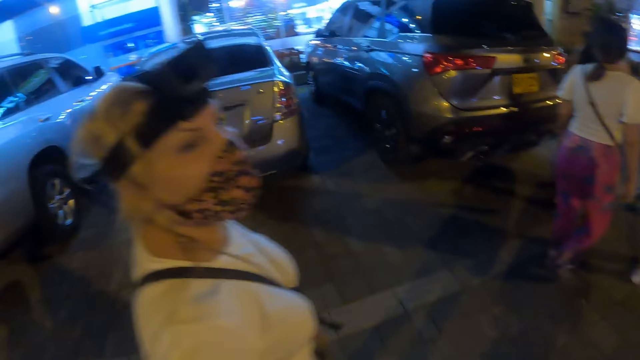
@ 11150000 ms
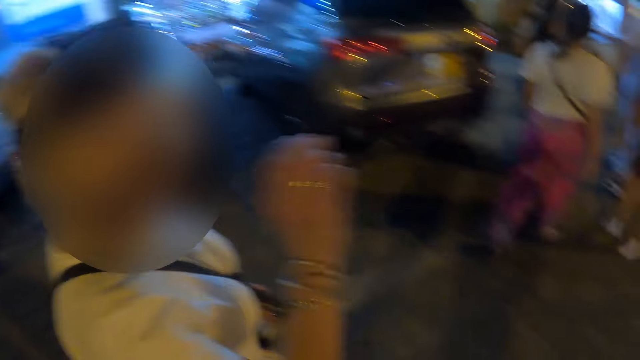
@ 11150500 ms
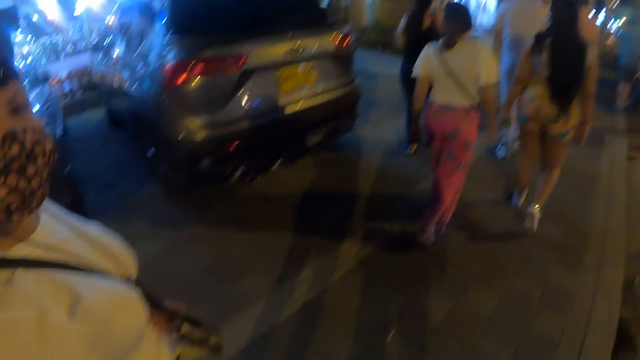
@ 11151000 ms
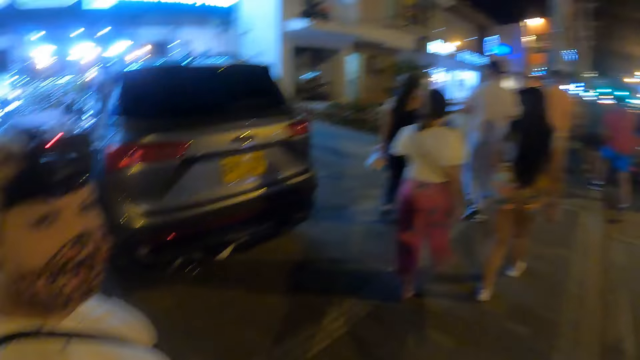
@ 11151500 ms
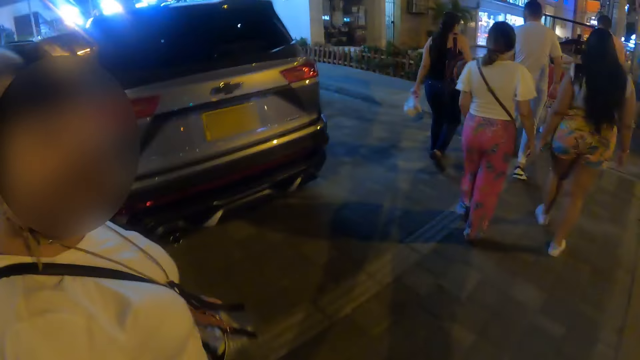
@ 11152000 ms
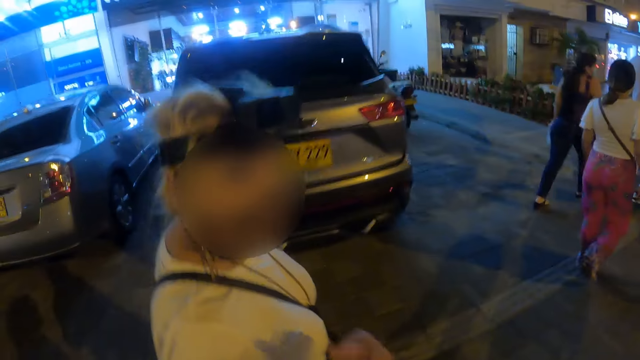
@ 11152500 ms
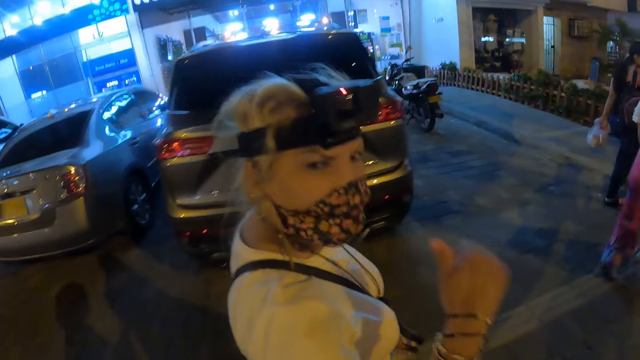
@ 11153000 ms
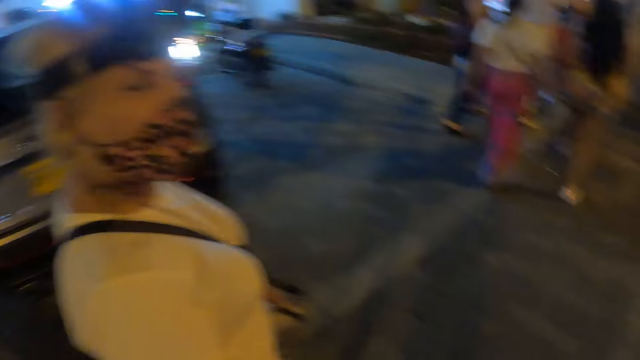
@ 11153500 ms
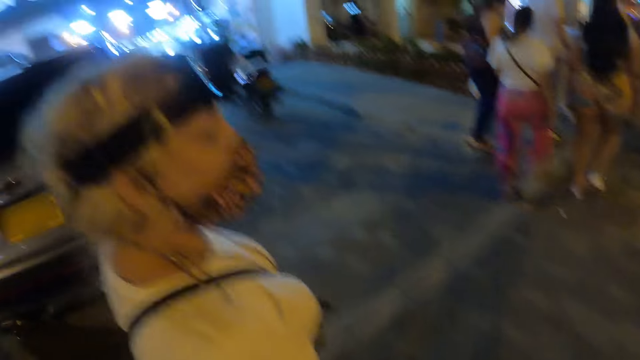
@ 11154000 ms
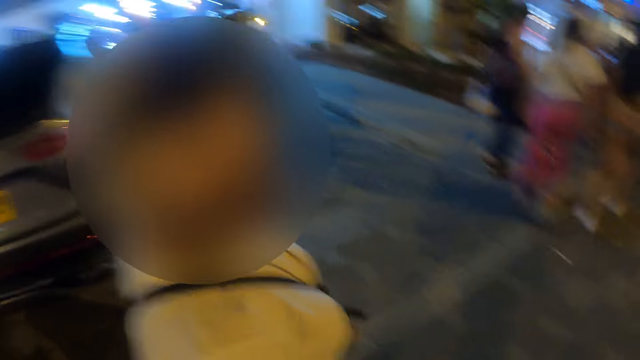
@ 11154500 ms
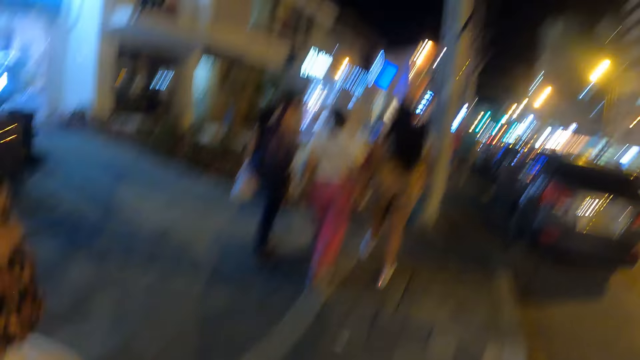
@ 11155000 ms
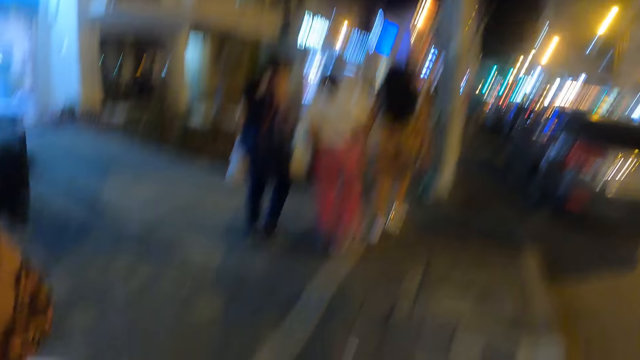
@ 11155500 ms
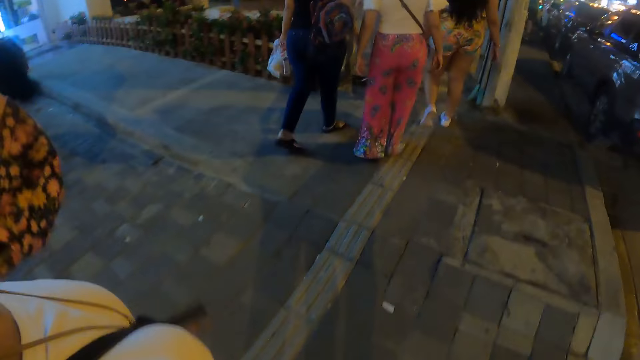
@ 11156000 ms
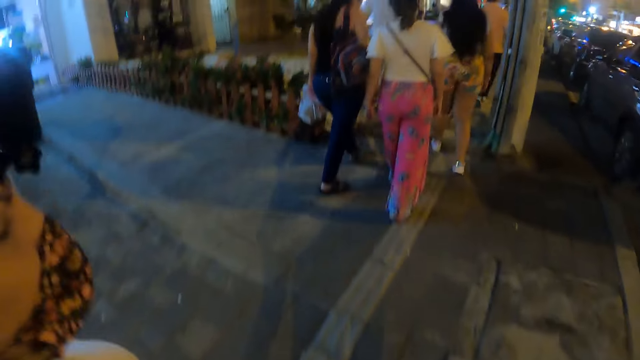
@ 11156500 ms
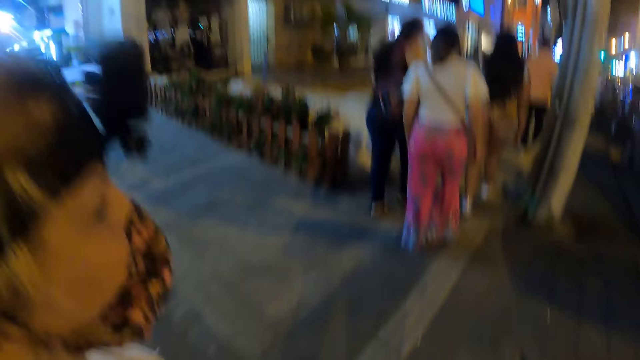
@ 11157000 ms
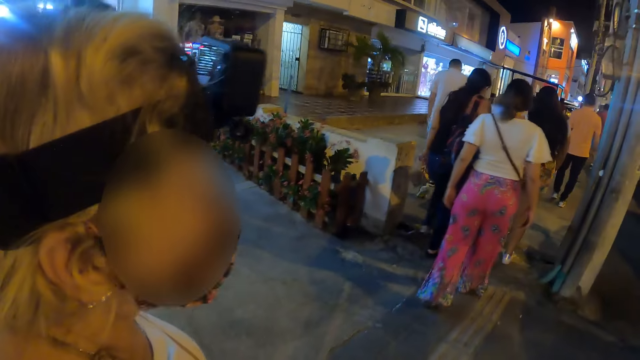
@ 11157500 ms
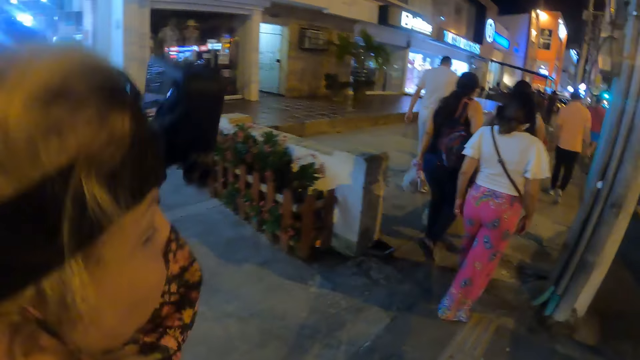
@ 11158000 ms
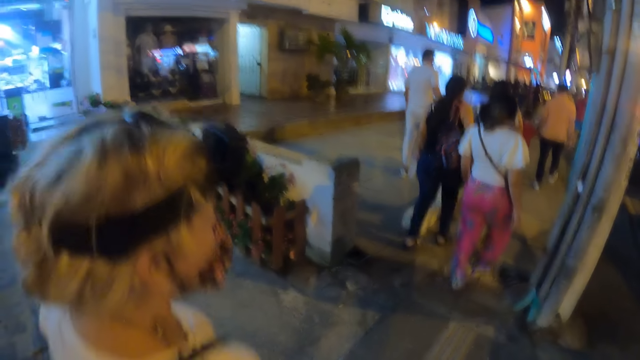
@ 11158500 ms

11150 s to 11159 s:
A woman looks at the camera wearer.

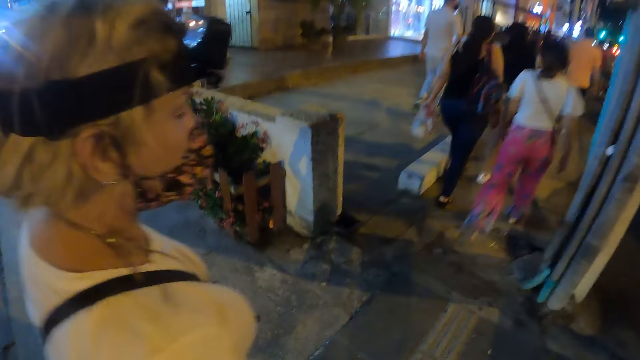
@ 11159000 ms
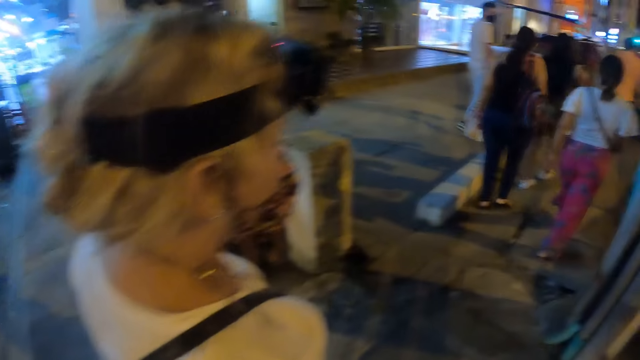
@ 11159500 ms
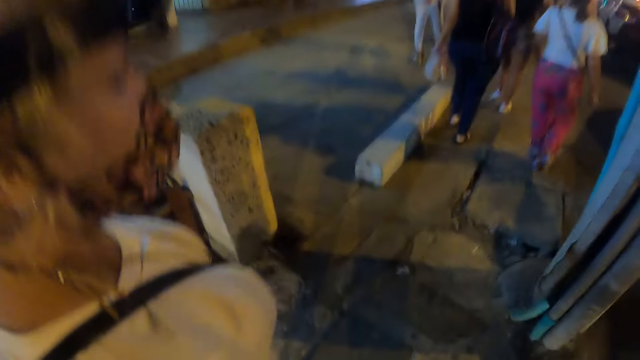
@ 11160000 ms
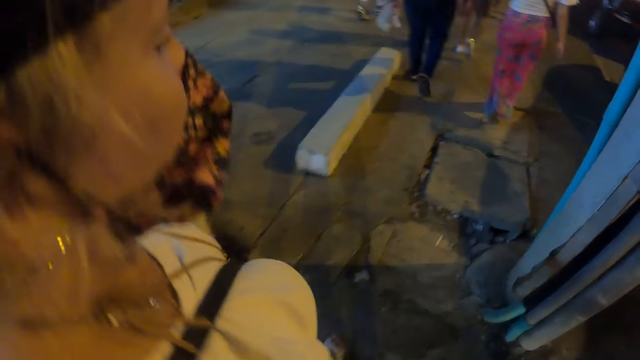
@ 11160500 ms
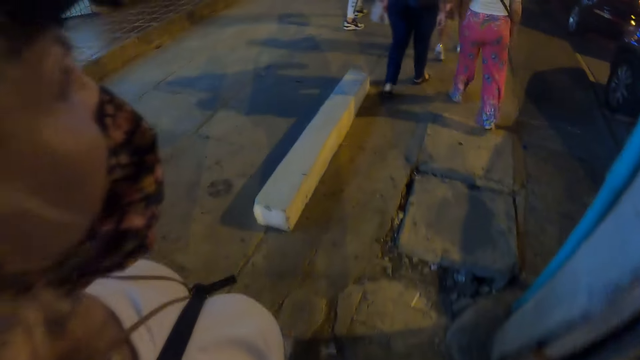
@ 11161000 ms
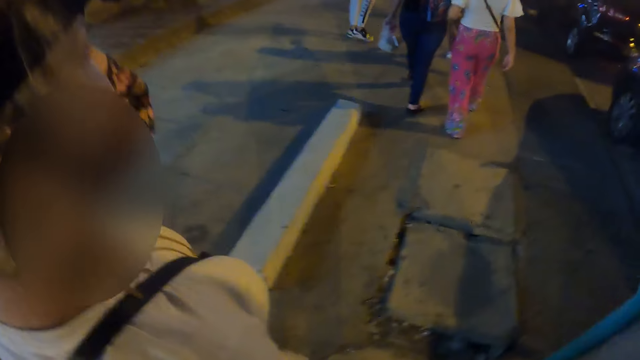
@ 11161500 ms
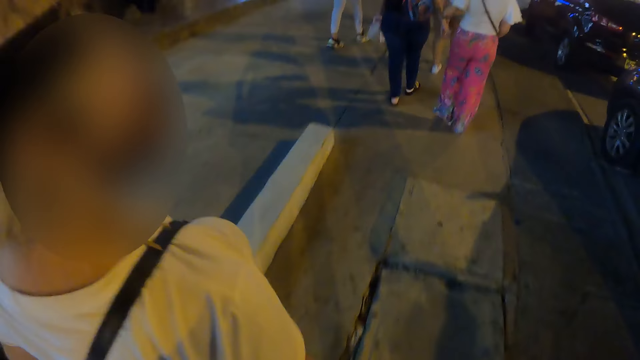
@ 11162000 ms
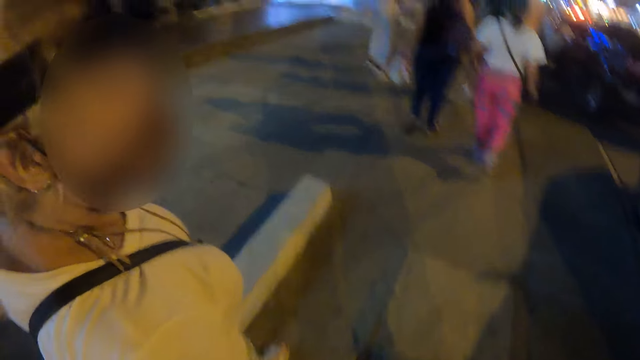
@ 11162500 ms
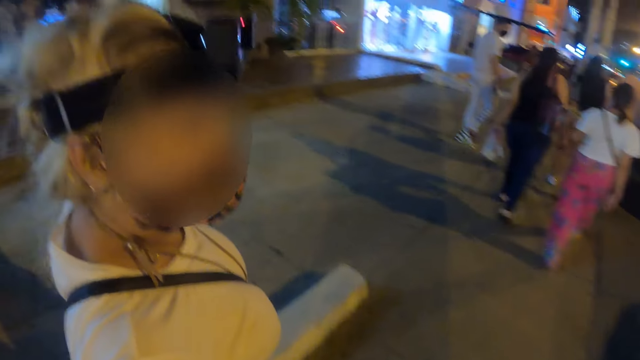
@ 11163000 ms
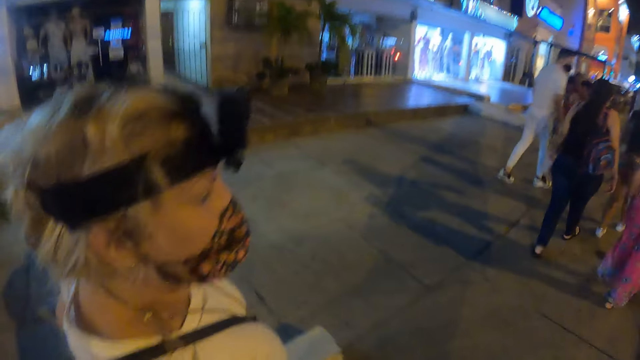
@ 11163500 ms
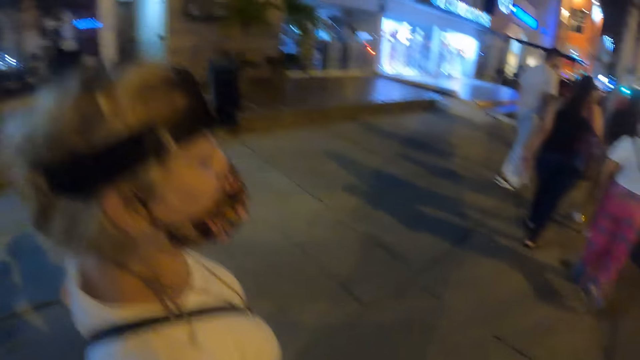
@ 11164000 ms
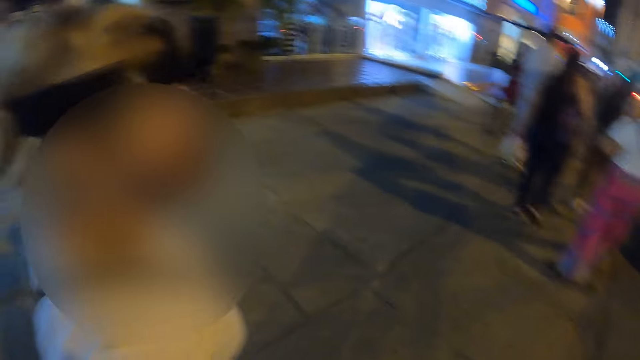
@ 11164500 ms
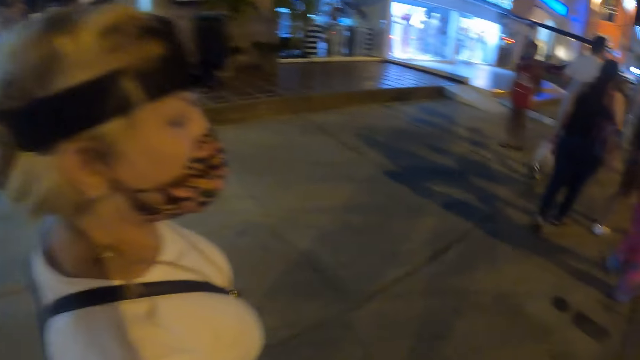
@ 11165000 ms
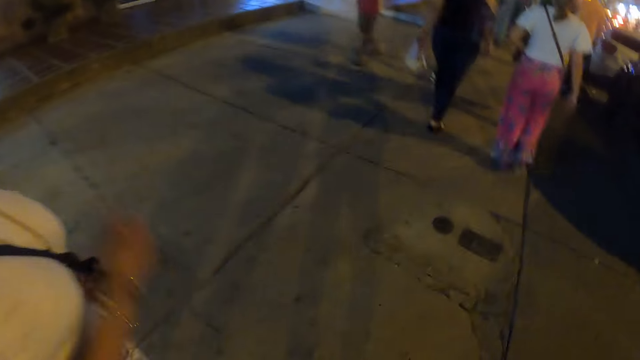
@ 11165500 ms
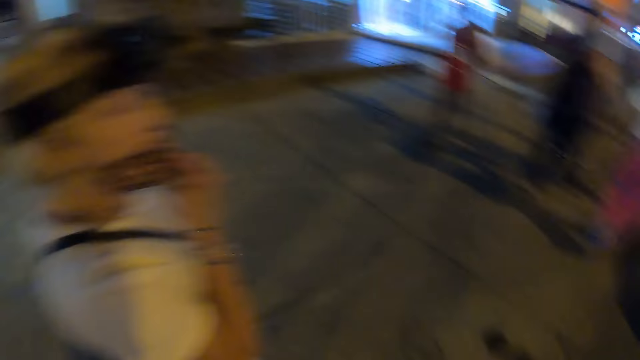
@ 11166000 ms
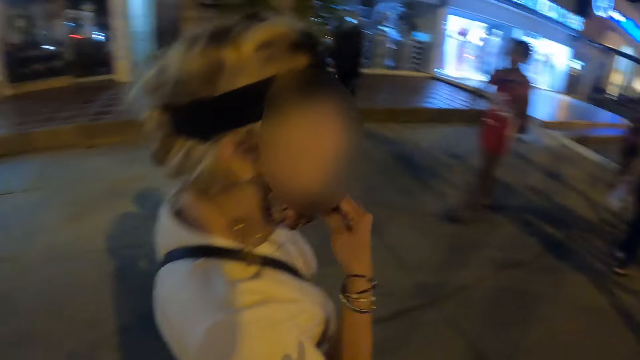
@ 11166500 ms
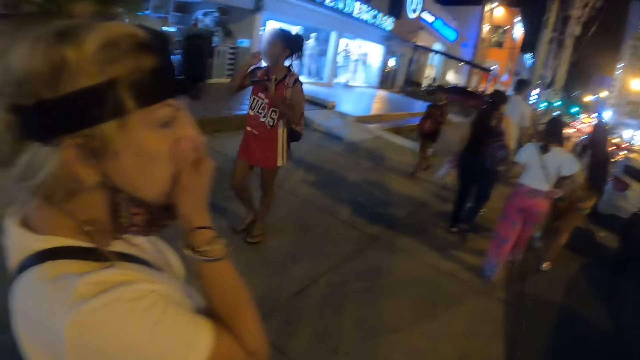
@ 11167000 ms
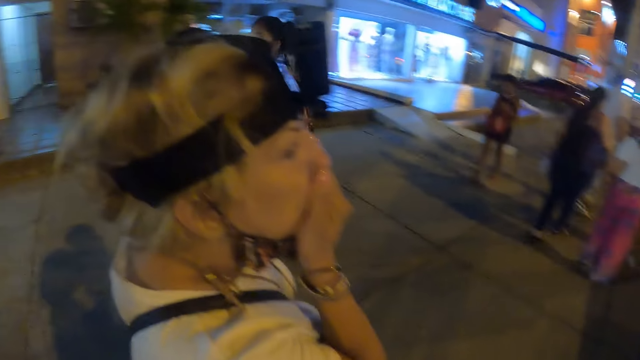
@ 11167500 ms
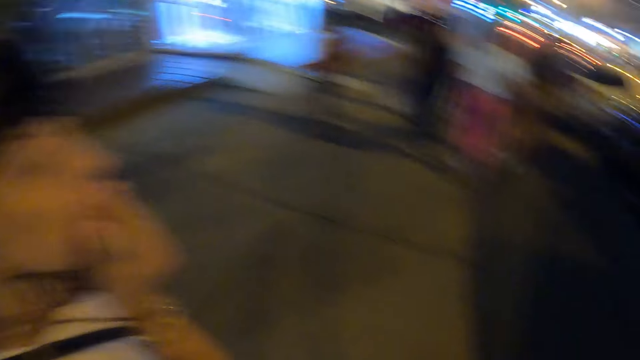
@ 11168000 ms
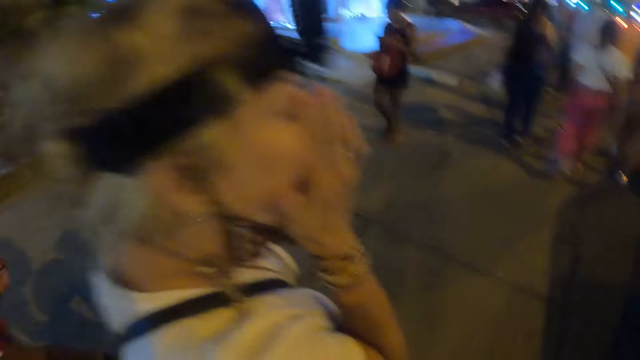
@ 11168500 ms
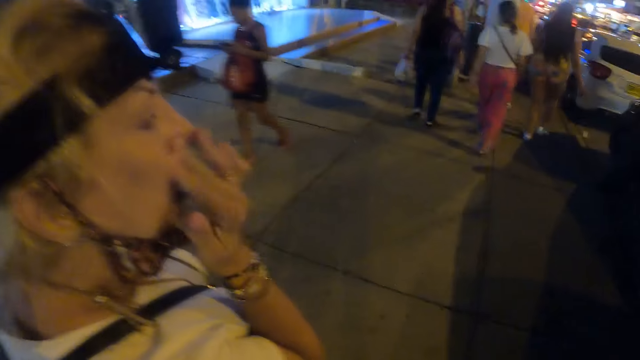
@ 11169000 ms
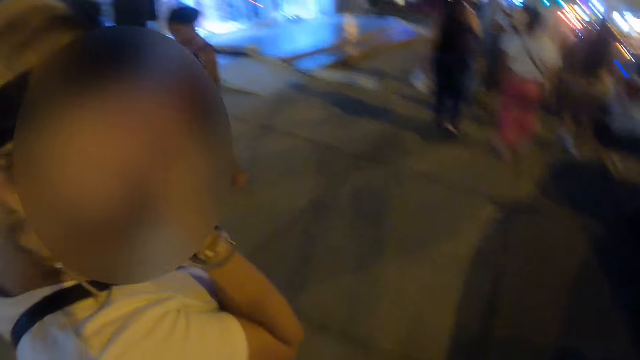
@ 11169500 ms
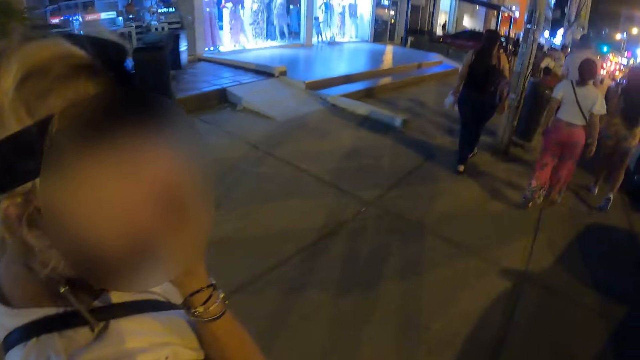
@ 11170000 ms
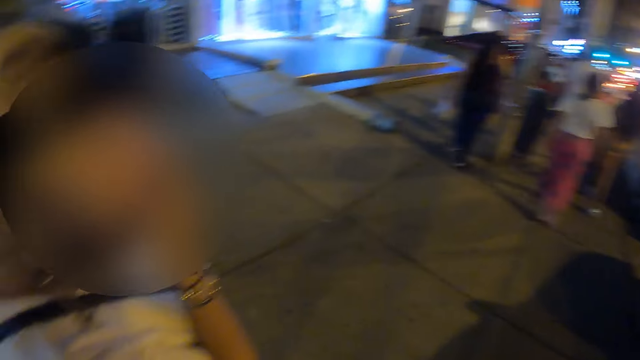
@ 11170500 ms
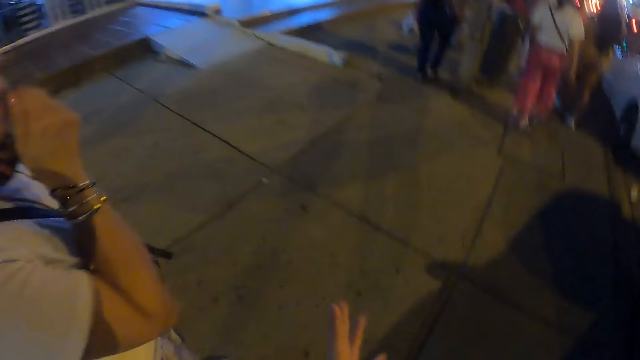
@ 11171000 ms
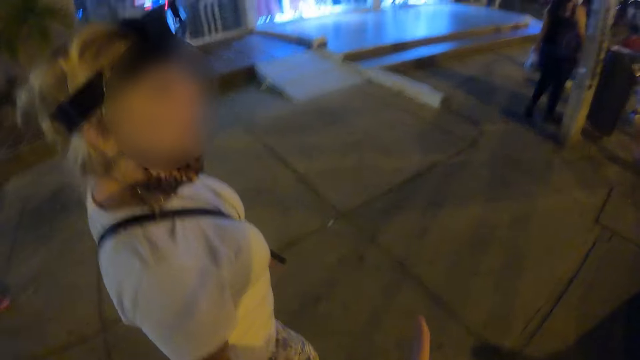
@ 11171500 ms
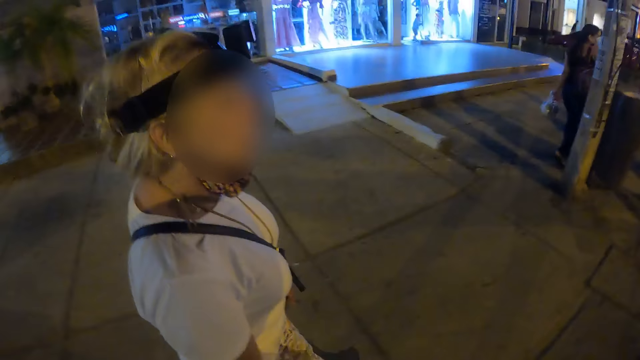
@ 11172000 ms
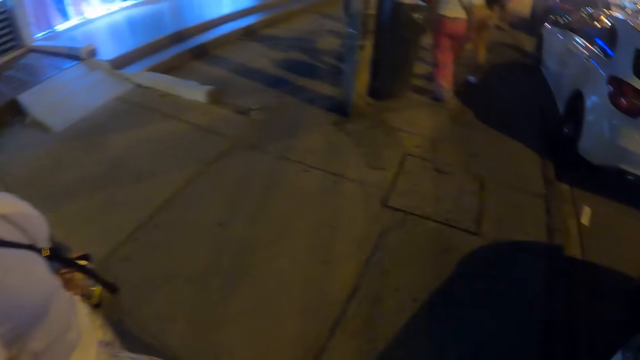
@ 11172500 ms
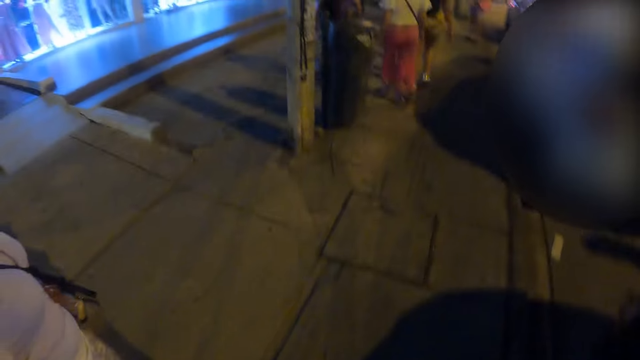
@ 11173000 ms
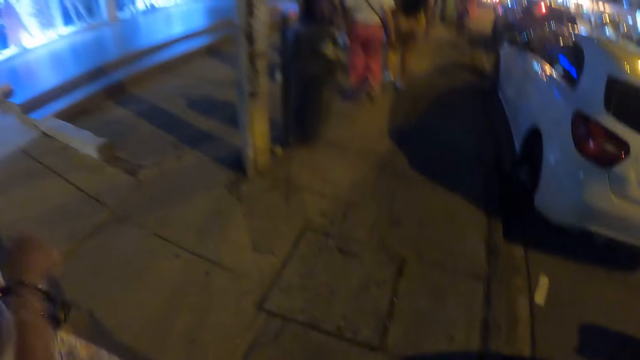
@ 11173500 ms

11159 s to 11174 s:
A woman walks on the sidewalk. The woman cleans the nose. The woman touches her face. The woman drops her hand.
